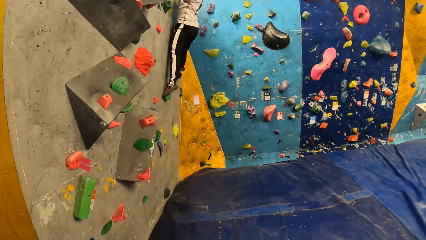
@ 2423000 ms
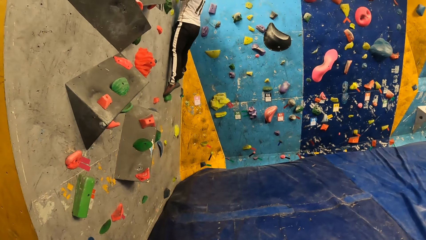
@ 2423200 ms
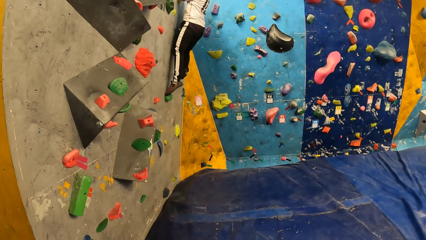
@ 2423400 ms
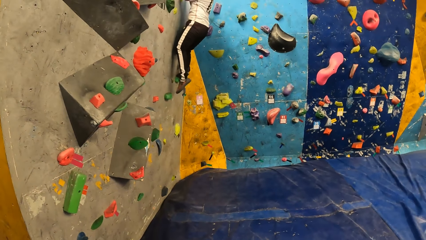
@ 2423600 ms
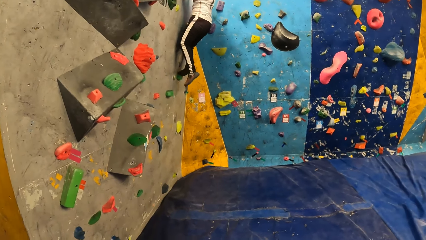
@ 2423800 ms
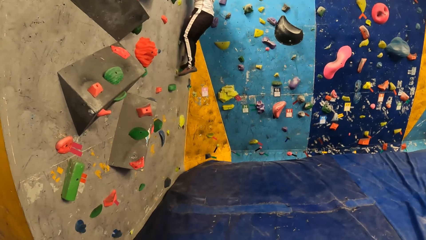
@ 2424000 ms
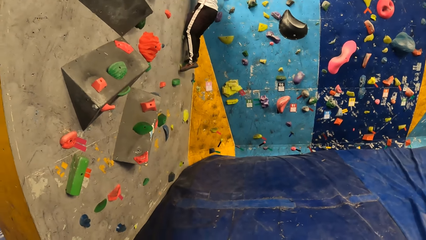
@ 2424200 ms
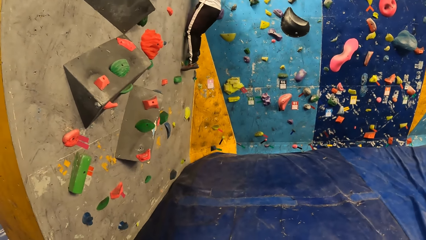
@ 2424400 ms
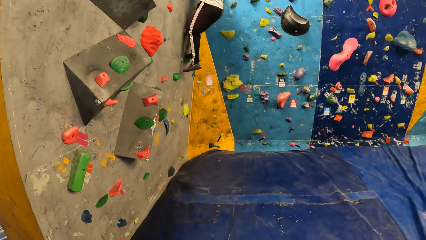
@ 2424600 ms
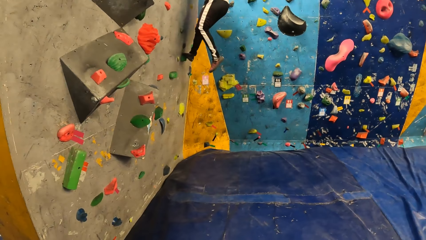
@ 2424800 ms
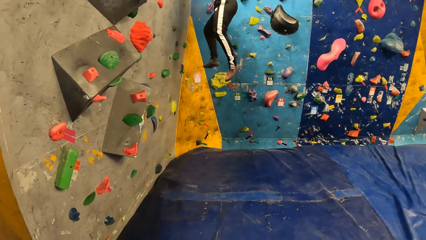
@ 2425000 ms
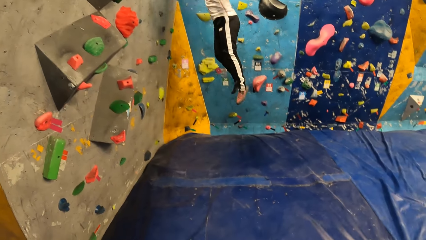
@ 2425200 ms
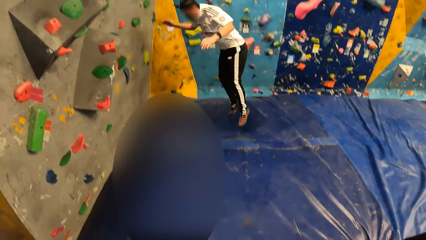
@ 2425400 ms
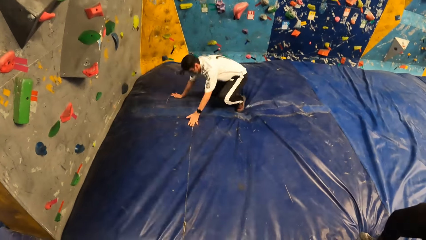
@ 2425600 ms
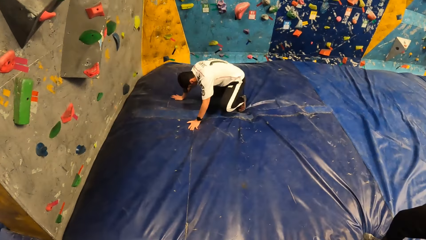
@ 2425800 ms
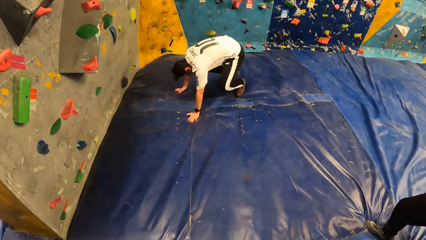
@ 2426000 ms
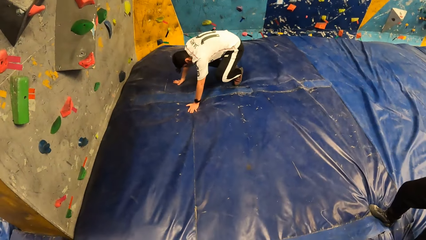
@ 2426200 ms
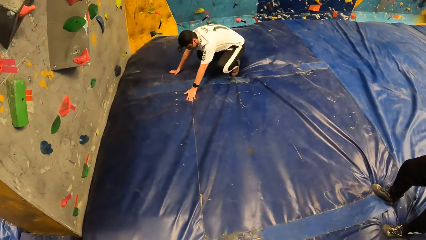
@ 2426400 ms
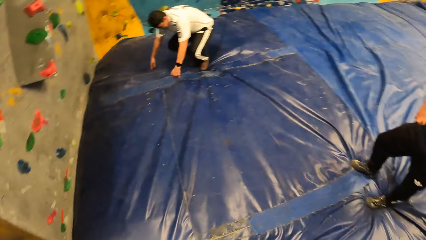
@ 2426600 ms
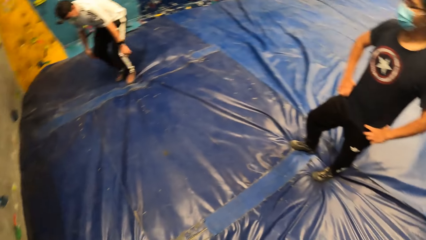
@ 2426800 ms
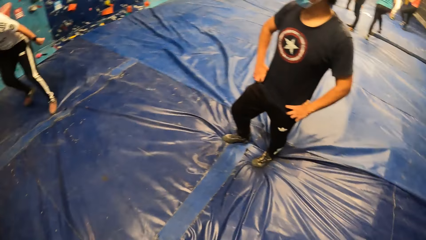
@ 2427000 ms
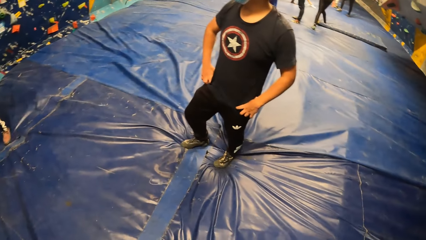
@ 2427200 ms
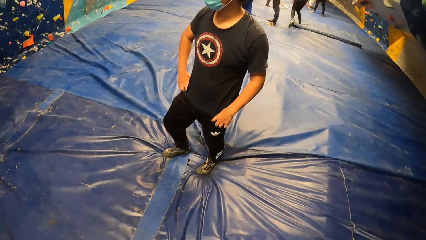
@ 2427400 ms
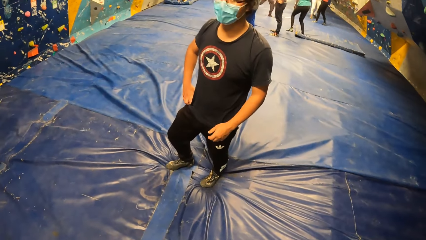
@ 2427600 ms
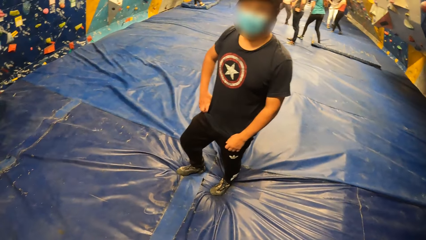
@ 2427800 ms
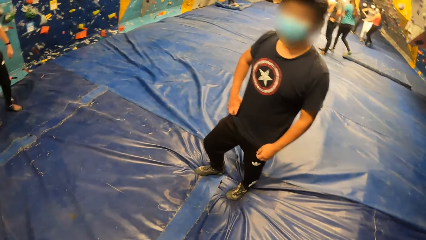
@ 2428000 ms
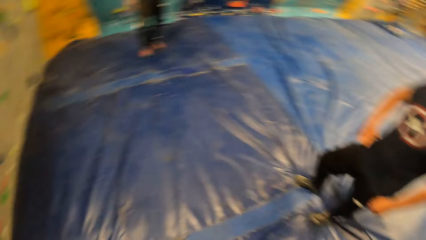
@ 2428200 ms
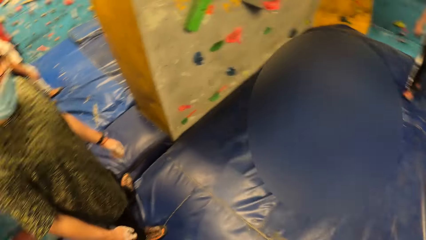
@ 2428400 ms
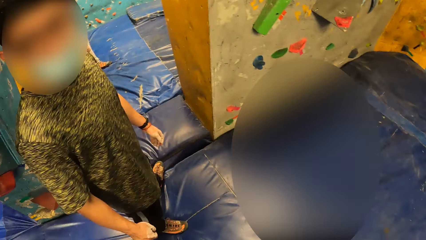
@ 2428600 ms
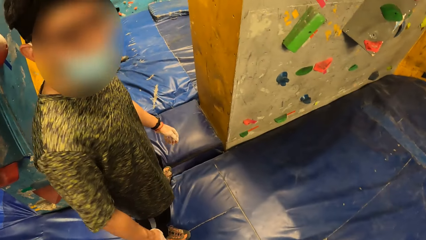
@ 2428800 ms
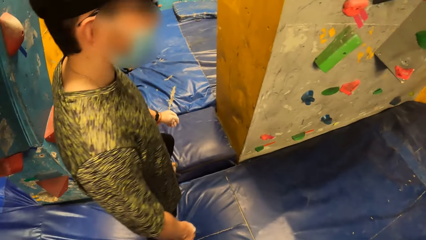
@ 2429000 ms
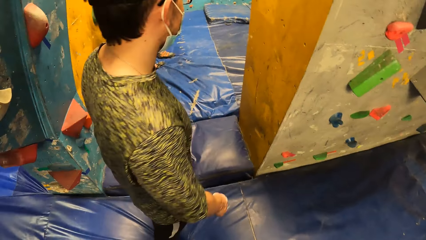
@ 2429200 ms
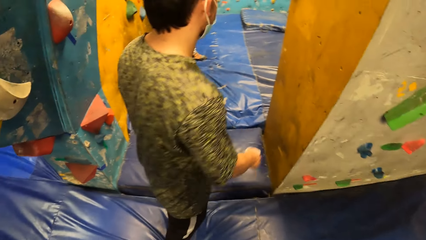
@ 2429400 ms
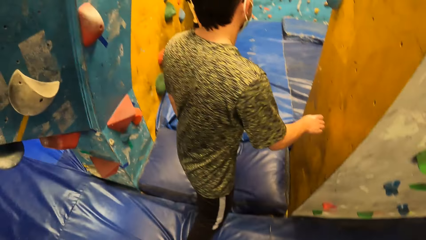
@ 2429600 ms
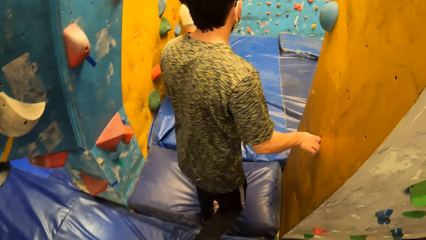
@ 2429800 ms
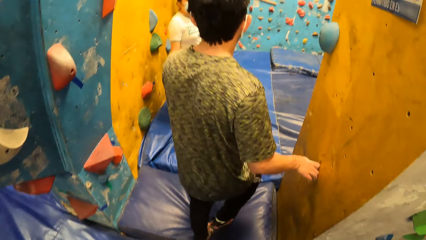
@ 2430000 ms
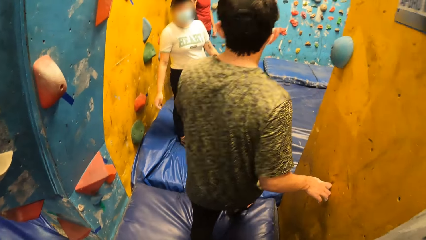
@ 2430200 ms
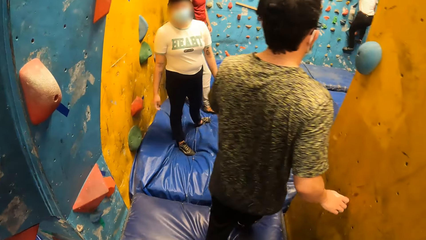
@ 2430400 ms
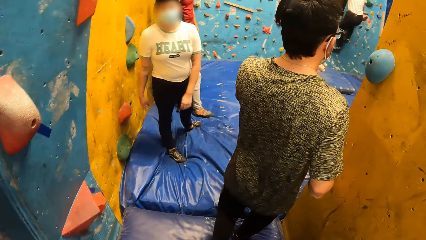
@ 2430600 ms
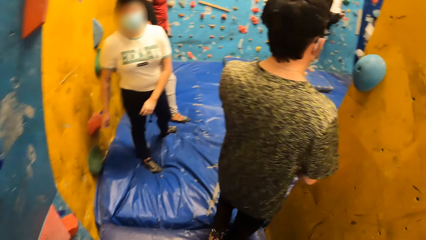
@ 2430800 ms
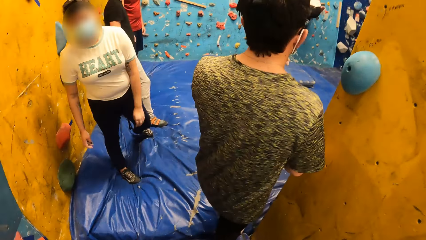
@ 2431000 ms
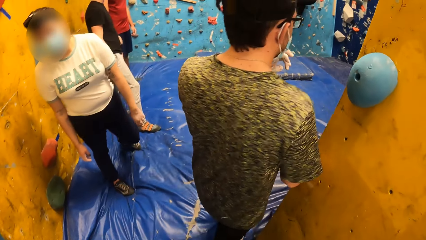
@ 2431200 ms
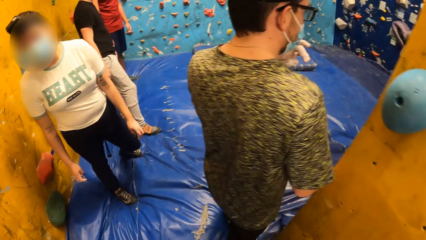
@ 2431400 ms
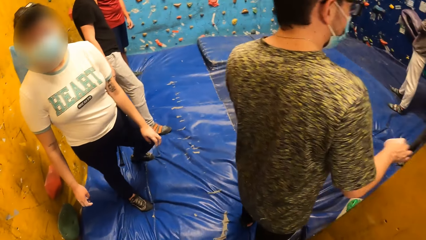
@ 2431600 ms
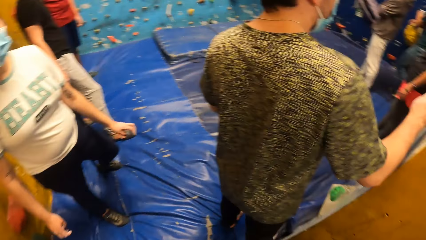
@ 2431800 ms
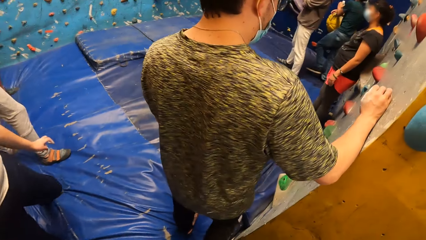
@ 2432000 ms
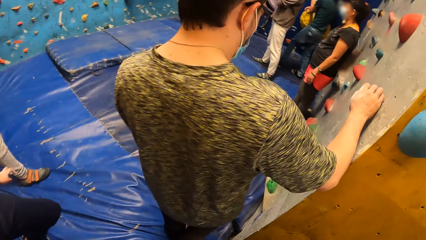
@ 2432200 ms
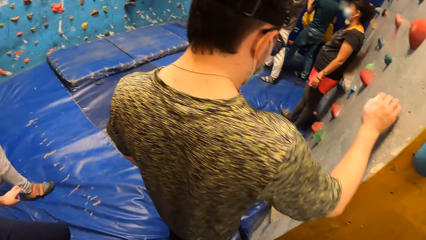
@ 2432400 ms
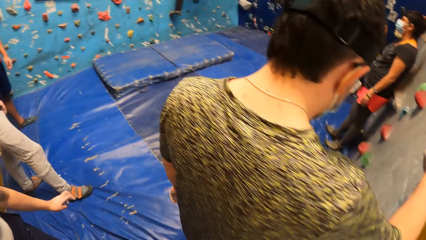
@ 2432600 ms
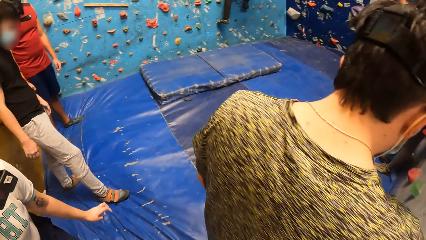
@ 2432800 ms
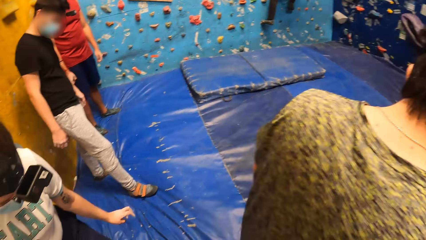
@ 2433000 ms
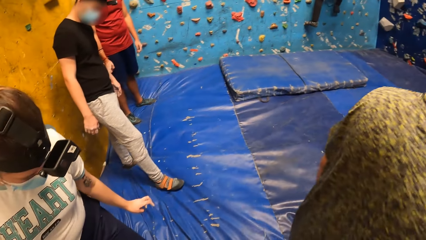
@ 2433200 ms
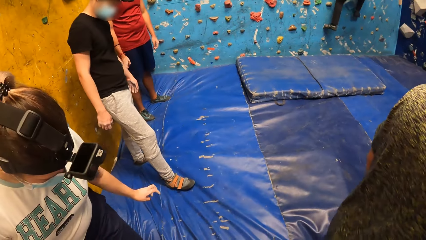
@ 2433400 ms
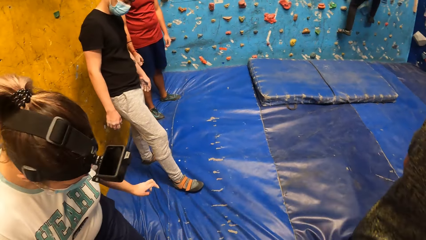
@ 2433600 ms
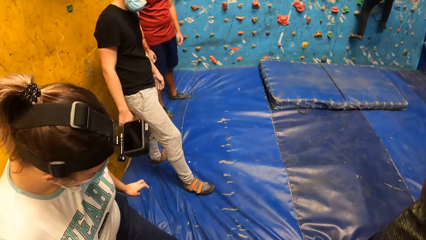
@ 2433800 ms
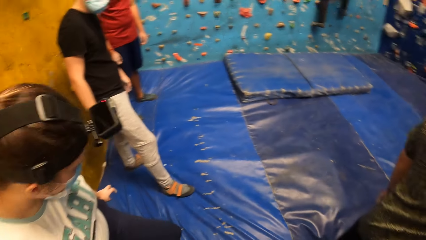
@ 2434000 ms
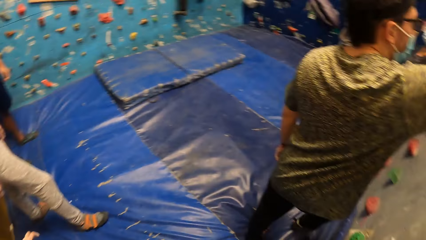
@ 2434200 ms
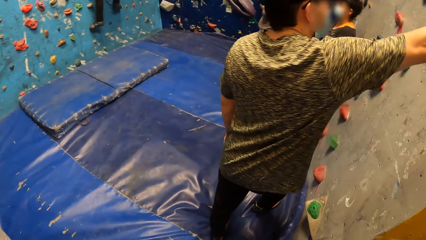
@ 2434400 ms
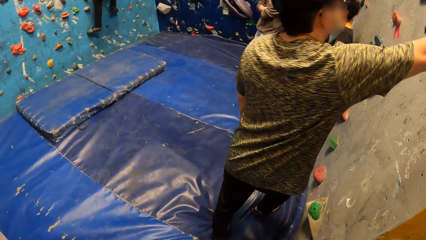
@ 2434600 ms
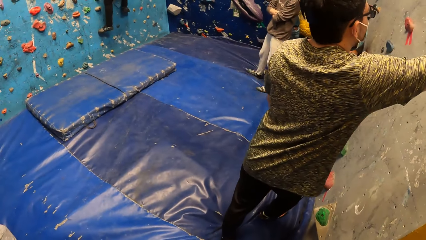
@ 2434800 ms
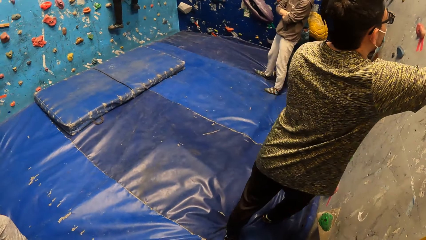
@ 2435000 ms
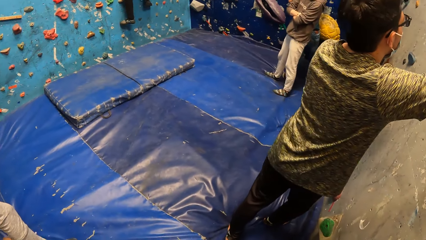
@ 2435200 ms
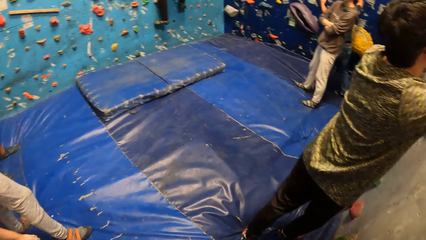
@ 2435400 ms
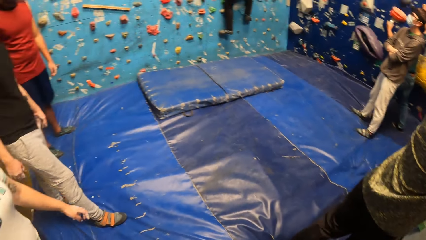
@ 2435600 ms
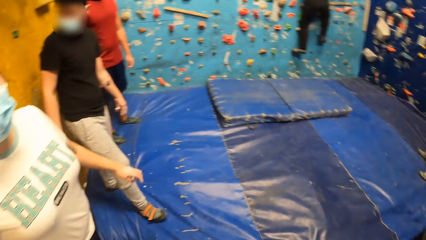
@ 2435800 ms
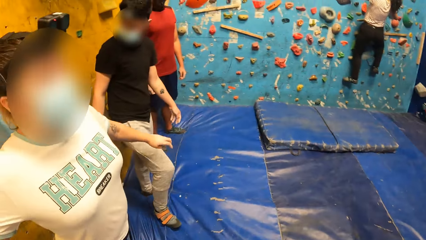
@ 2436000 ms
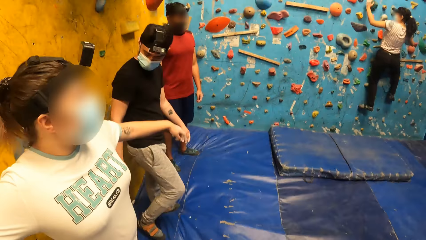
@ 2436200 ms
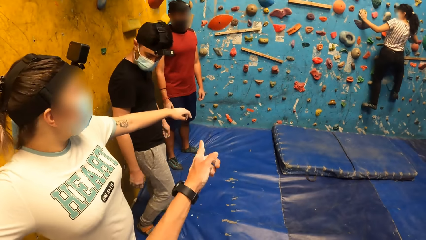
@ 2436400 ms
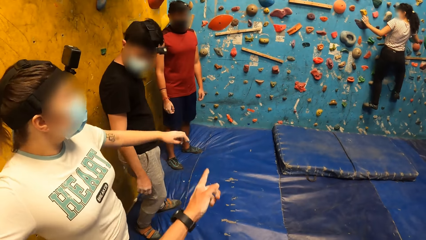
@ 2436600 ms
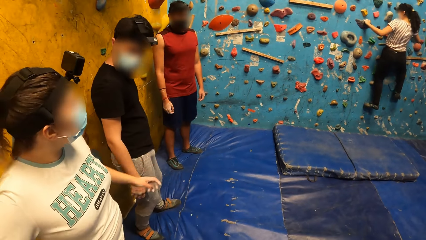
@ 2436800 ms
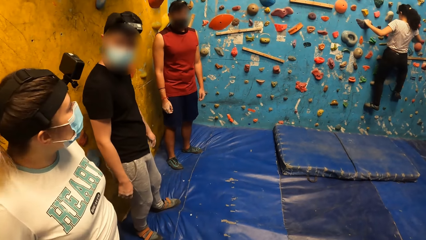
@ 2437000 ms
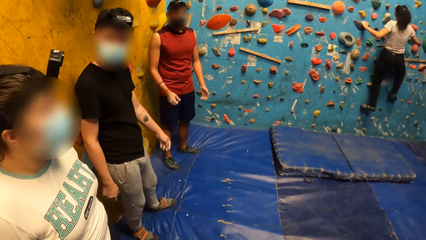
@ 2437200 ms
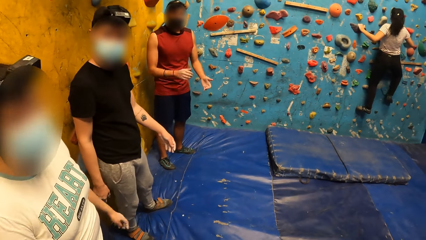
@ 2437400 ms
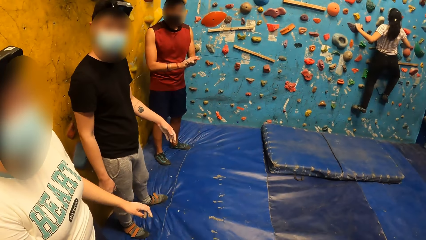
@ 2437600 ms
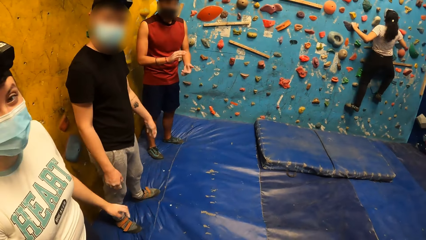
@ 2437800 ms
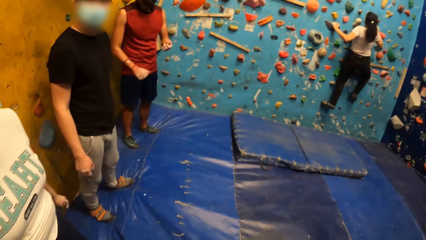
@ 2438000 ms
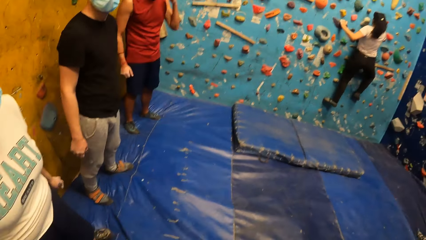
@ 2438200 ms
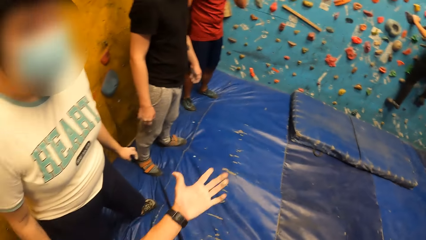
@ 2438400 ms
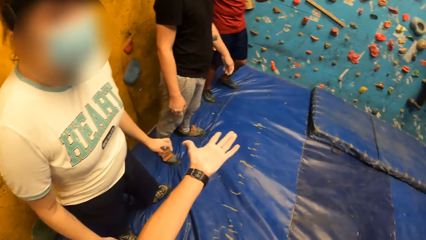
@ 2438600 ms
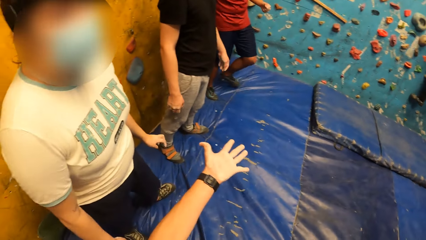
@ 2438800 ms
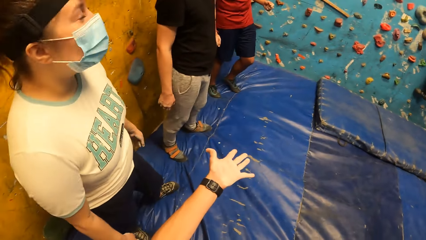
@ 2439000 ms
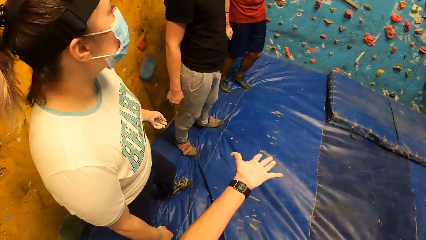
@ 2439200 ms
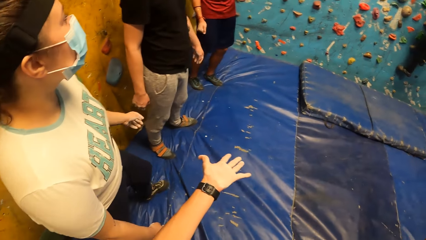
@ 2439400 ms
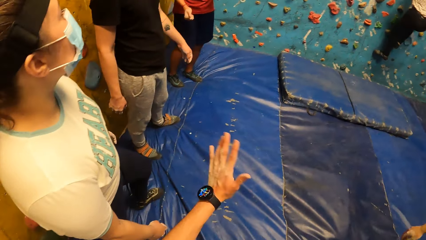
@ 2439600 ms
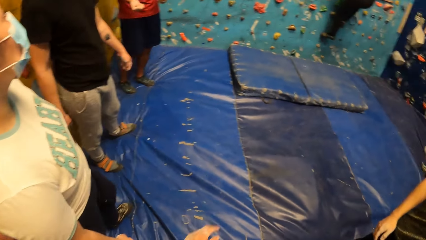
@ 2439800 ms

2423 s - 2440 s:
A man jumps on the ground. The man falls off the bouldering wall to the crash pad. Another man interacts with the camera wearer. The camera wearer looks at the second man. They converse with a third man. The third man holds the bouldering wall with his right hand. The camera wearer looks at a woman. They walk around the room and look around the room. They converse with the woman. They interact with another man. They interact with yet another man. Another woman climbs the bouldering wall with both hands.
